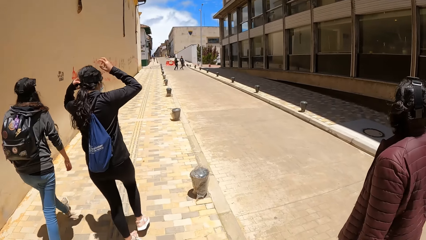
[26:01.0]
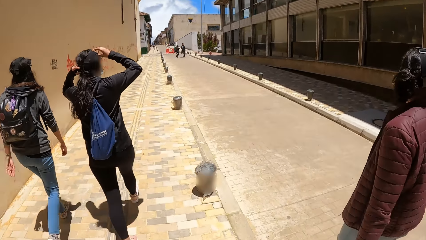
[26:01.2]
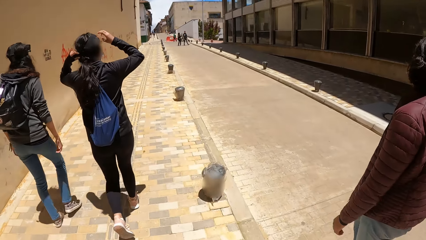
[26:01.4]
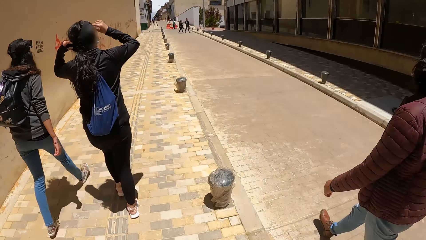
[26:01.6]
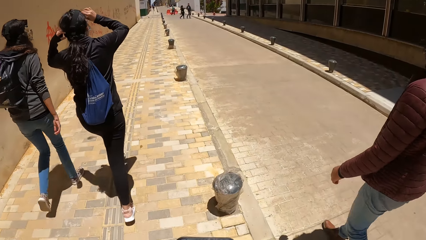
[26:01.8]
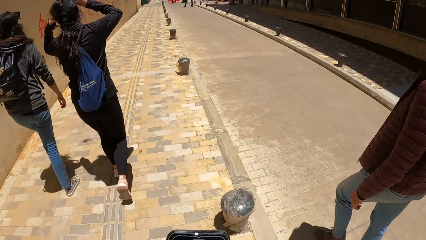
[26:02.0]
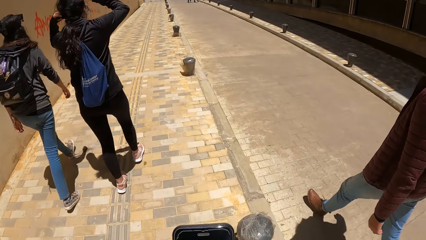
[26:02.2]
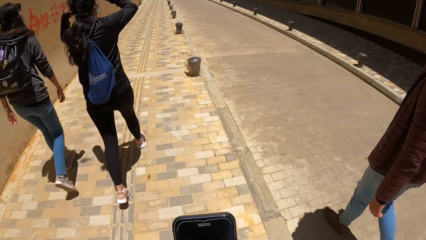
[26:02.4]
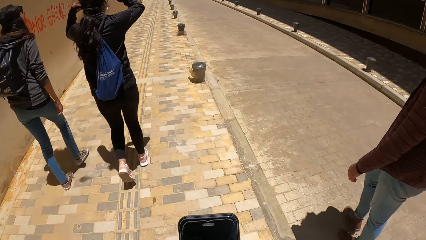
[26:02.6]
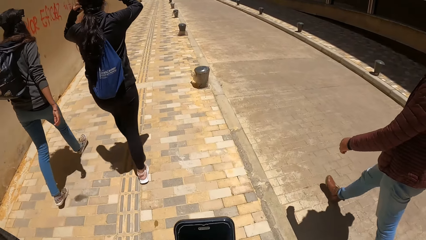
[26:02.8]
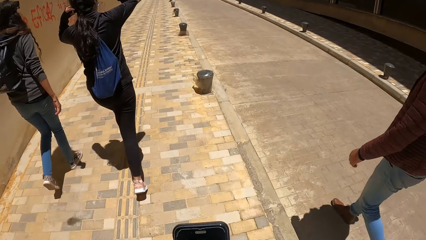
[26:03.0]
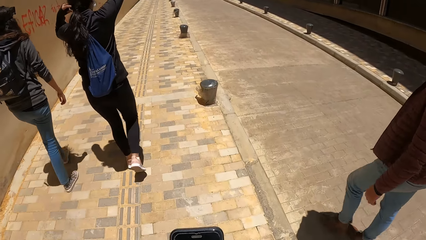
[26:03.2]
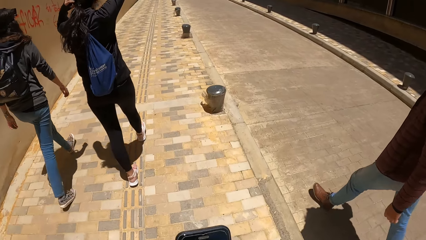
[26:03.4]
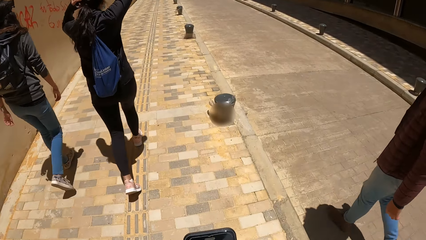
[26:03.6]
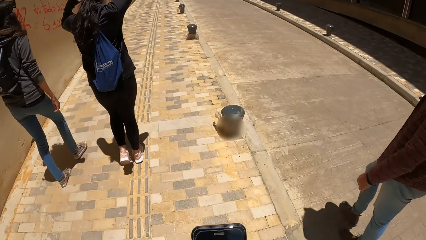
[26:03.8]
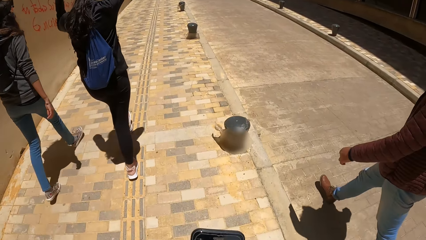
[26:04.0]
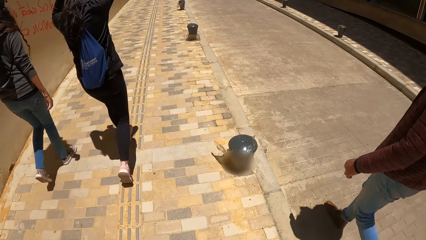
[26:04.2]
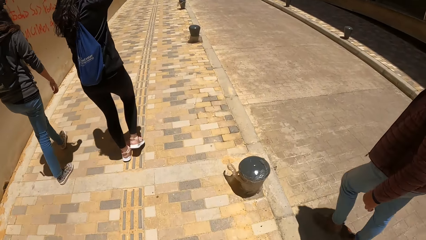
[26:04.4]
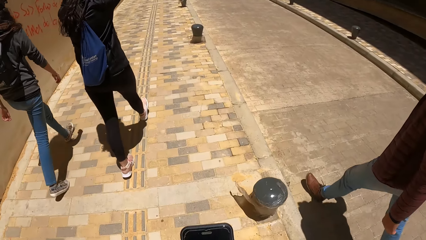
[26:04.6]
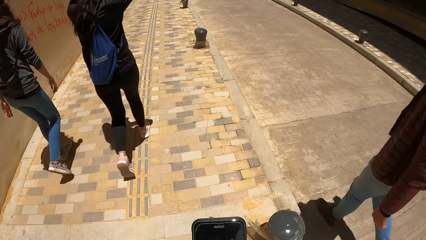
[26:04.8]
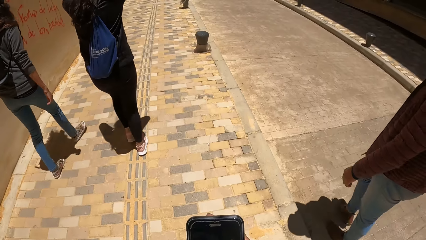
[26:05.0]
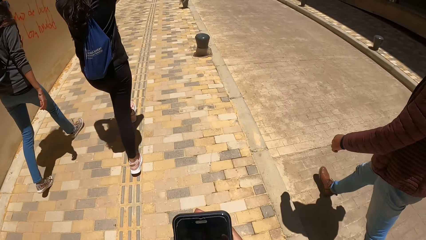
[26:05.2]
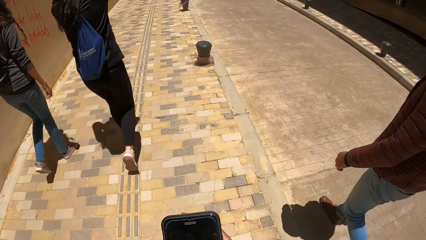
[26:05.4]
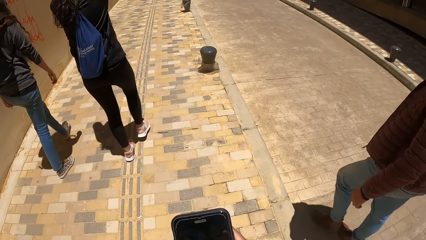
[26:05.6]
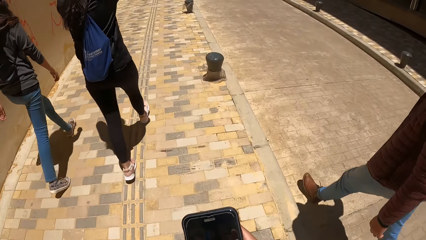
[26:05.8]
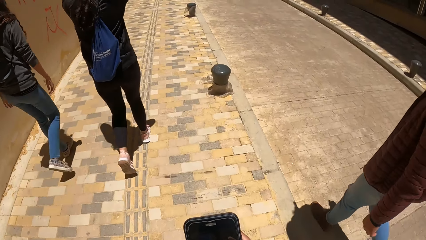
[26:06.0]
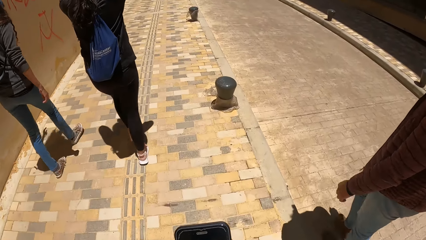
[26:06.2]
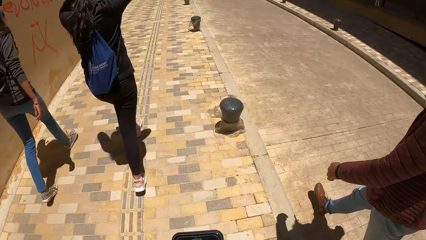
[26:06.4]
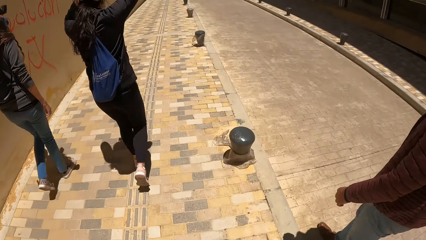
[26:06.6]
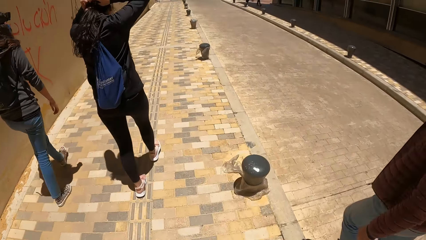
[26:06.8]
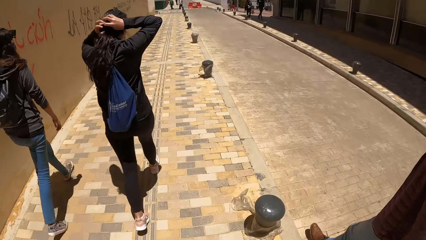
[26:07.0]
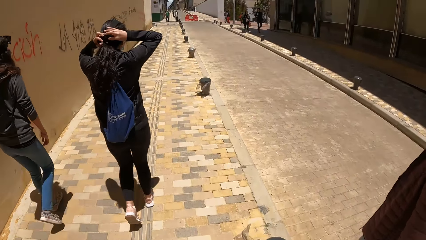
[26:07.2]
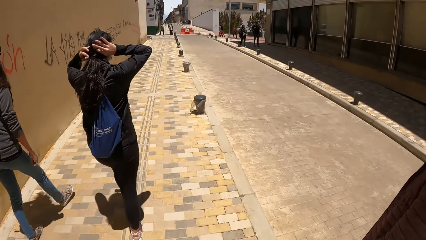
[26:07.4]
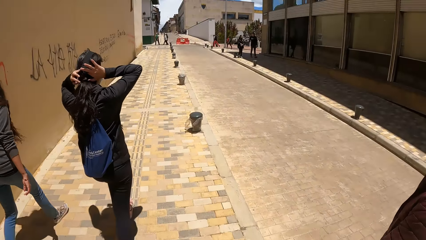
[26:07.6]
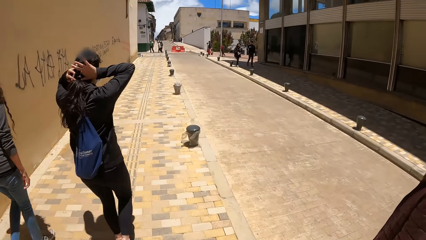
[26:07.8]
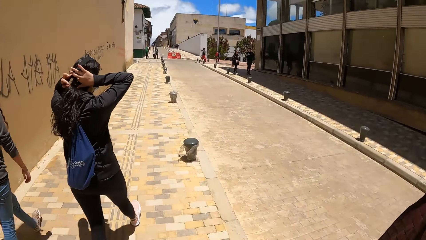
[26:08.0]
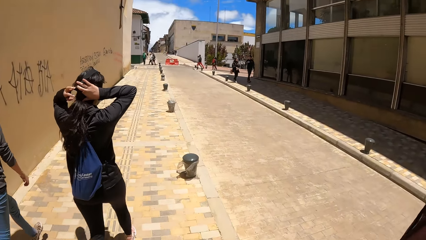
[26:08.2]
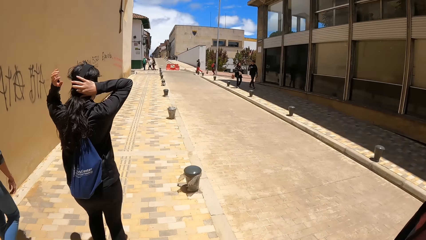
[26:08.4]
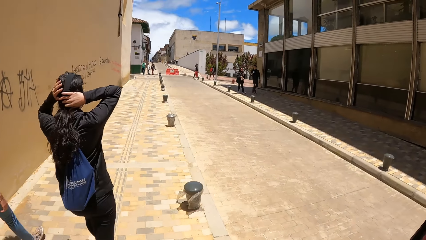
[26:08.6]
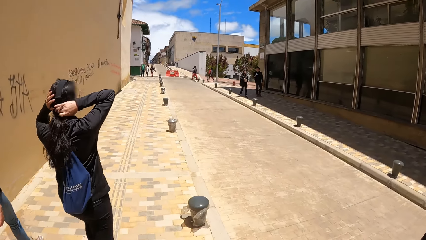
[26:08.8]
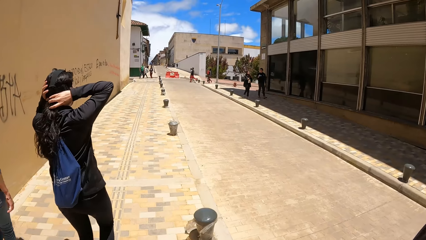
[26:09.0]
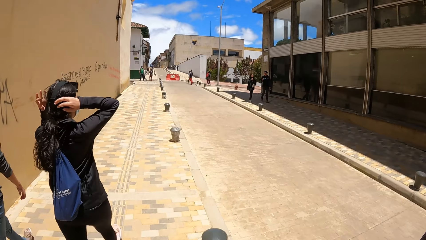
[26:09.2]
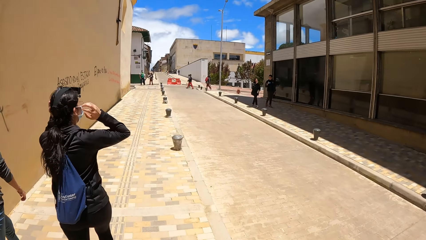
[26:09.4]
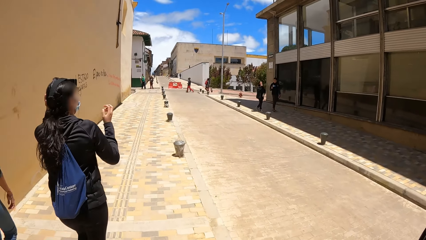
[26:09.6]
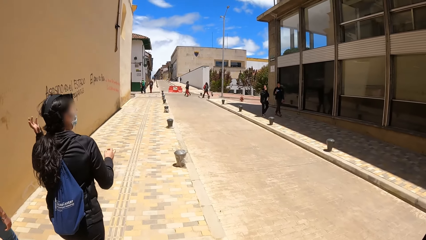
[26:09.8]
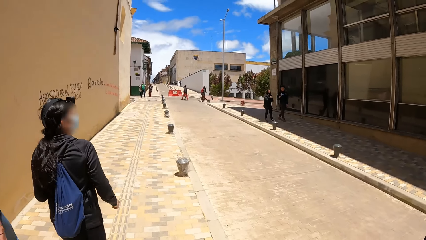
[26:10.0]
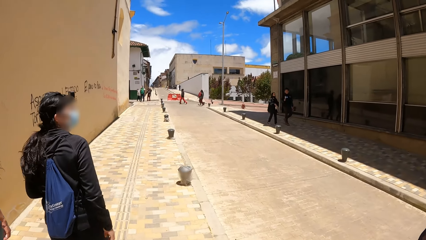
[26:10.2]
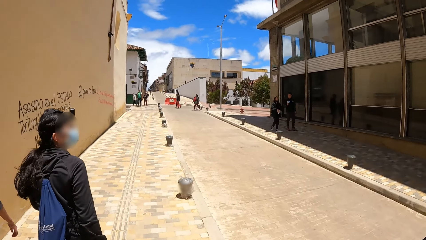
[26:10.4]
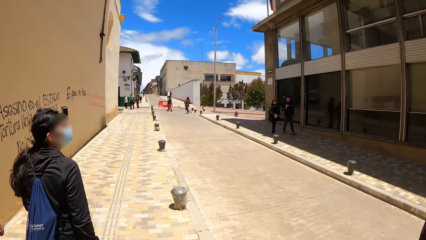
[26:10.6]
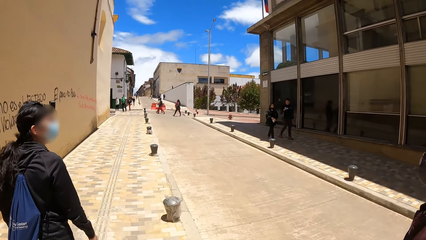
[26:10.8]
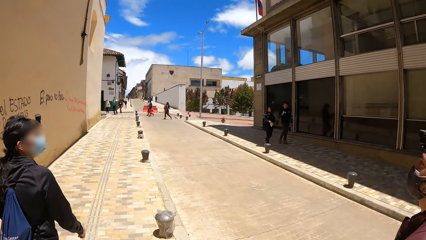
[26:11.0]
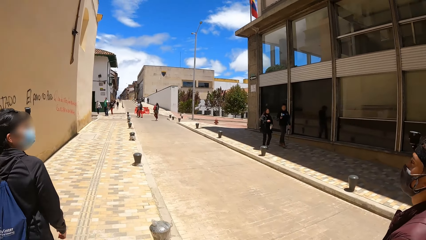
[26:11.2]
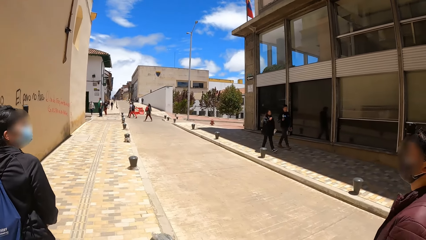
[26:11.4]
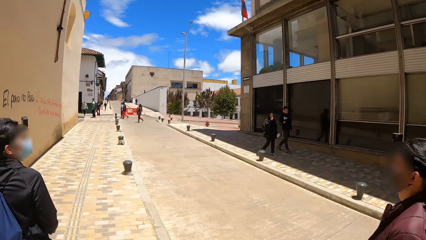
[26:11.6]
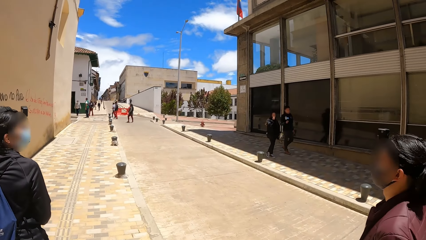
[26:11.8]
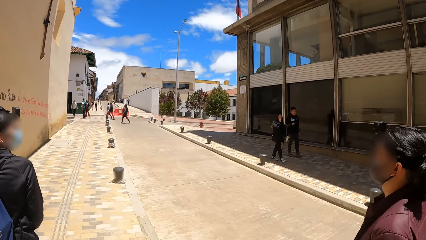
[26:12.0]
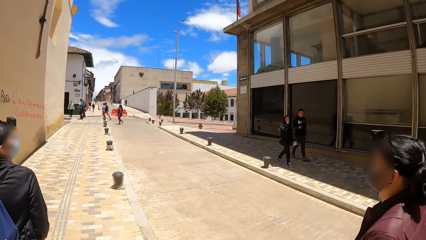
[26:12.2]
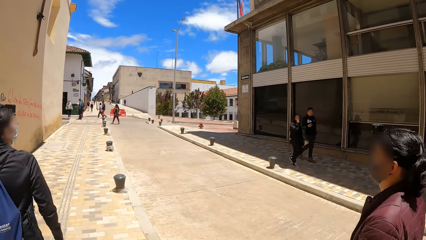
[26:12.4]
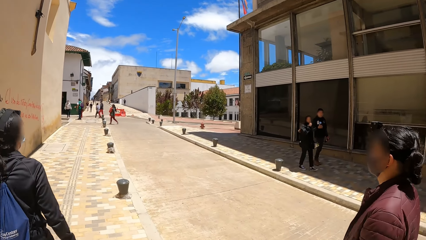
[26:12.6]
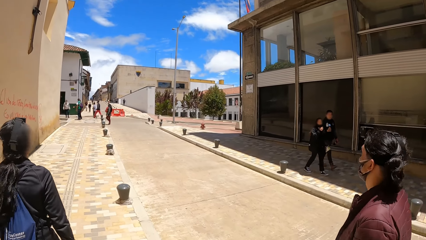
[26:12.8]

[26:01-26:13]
The camera wearer operates a phone. They walk on the road.

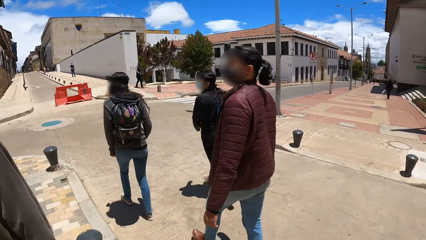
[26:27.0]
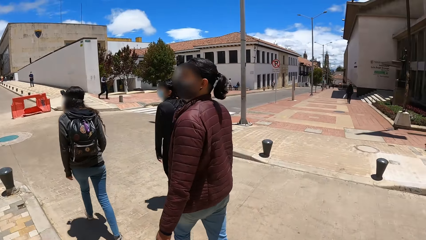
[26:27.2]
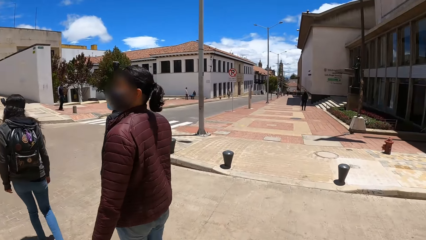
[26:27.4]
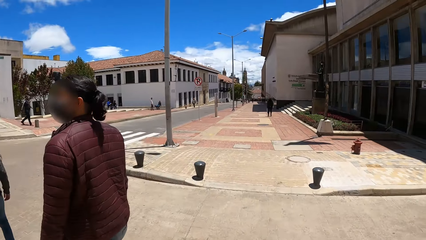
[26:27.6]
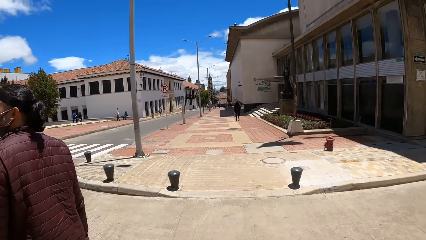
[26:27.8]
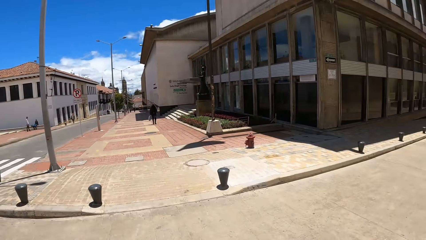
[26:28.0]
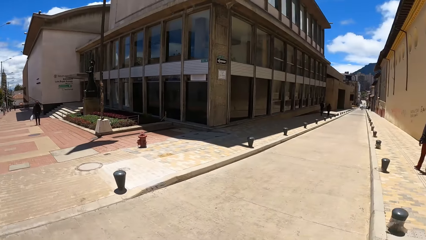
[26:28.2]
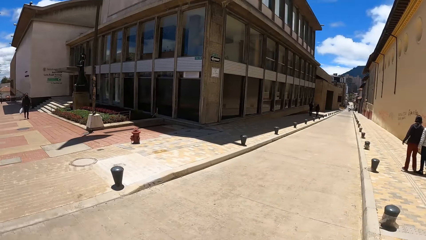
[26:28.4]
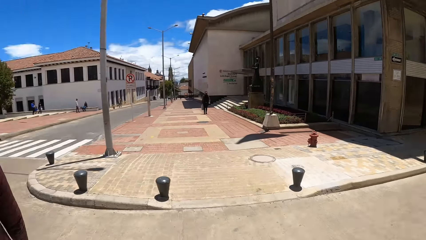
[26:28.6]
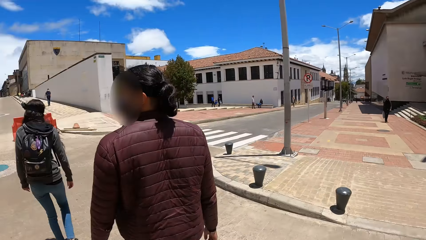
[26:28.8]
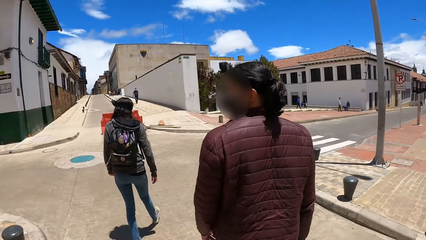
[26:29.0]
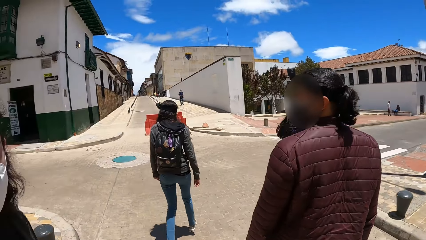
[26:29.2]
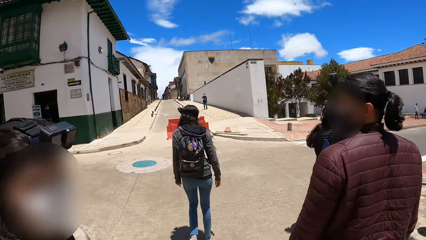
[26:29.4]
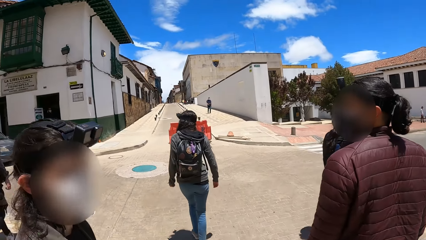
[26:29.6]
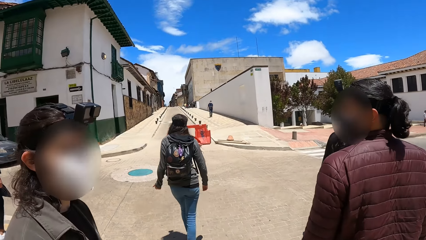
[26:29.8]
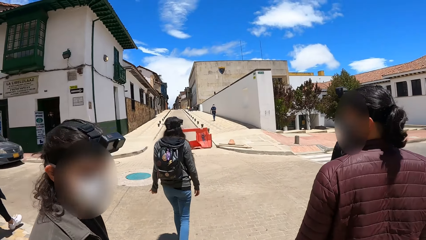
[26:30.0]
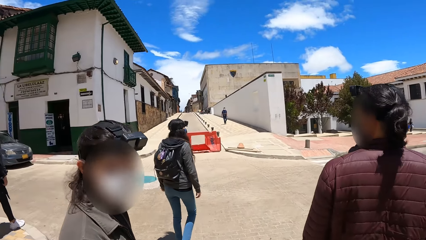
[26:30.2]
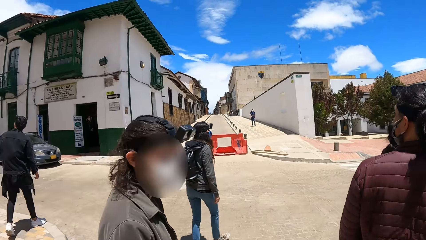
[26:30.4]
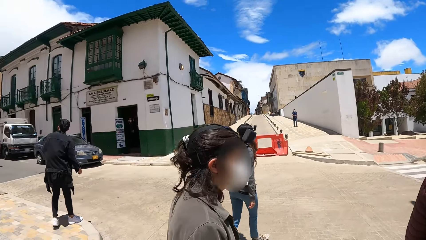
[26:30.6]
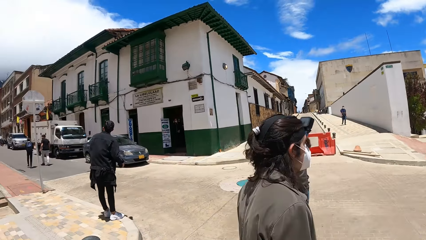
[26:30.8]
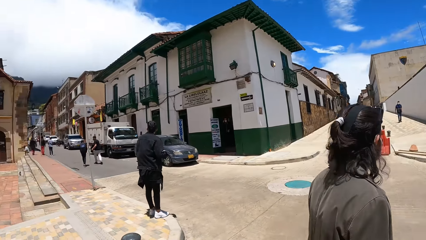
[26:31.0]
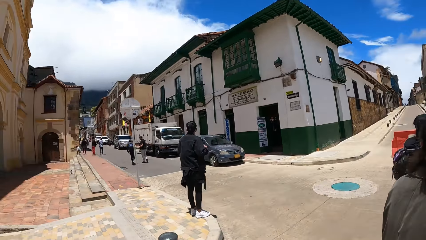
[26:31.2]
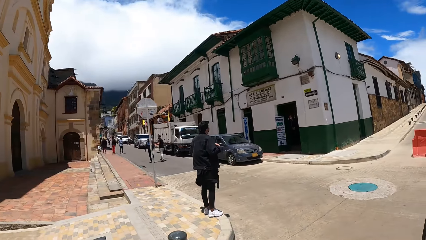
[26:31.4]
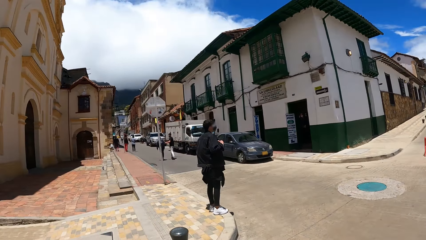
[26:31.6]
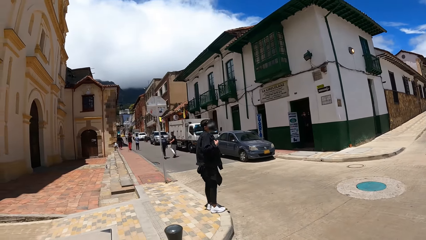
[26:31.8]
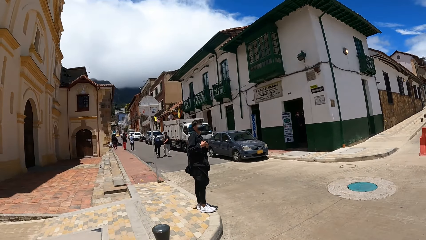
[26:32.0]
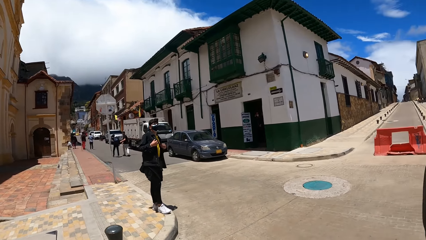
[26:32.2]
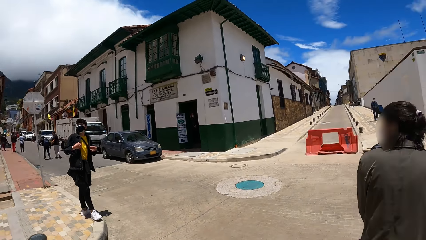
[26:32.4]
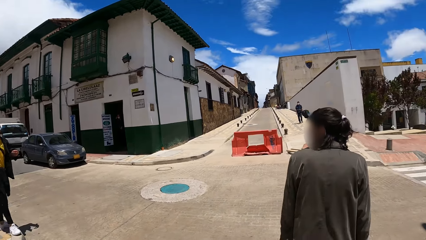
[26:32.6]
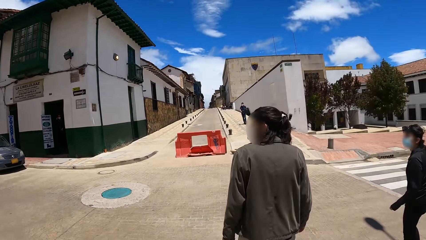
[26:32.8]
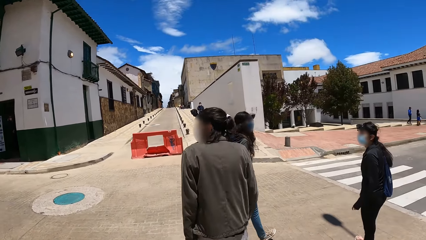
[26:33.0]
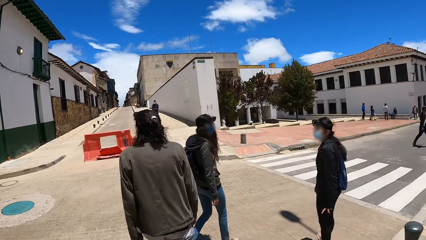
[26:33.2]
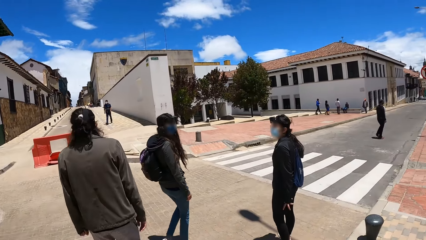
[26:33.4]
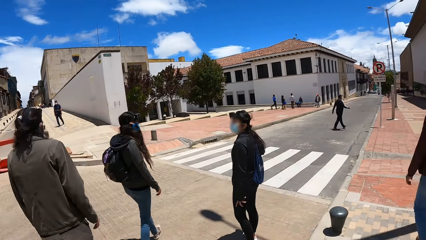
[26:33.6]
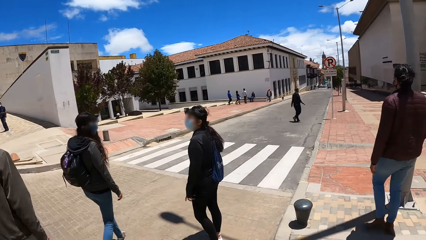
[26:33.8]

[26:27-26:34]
The camera wearer looks at the buildings. They look at the road.
